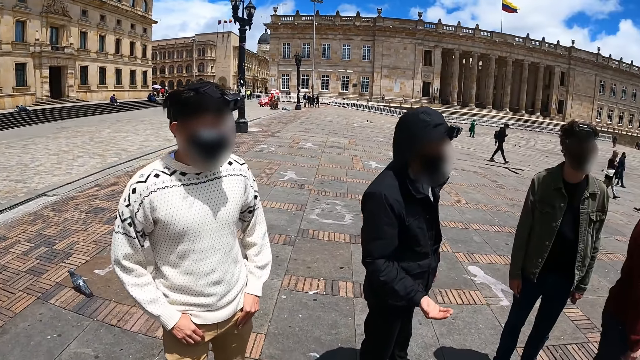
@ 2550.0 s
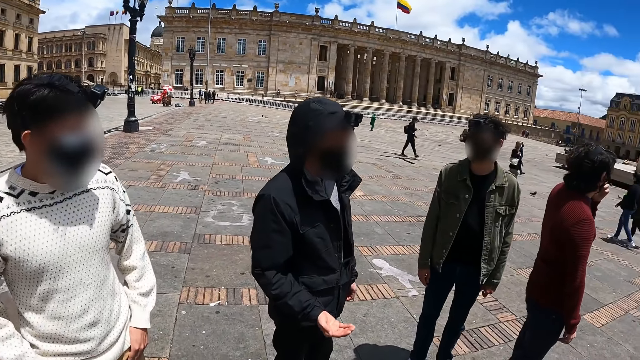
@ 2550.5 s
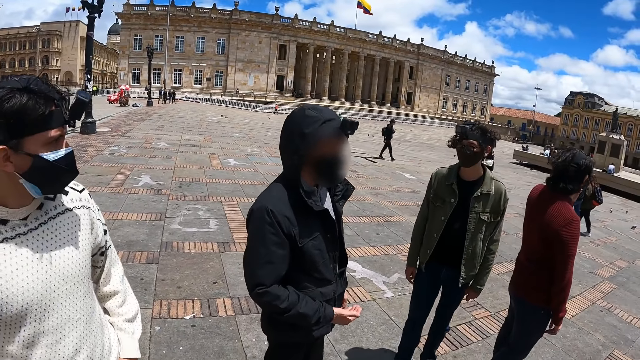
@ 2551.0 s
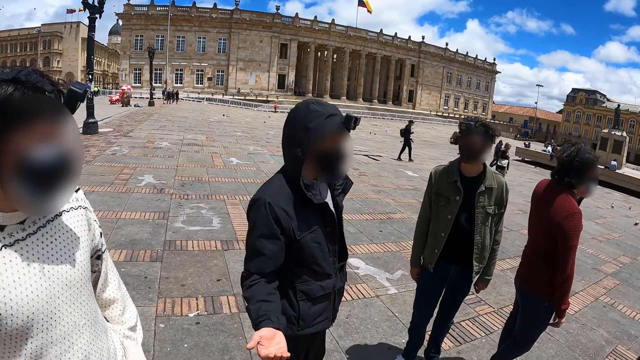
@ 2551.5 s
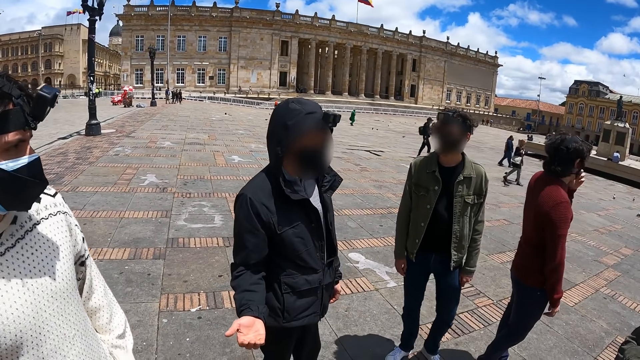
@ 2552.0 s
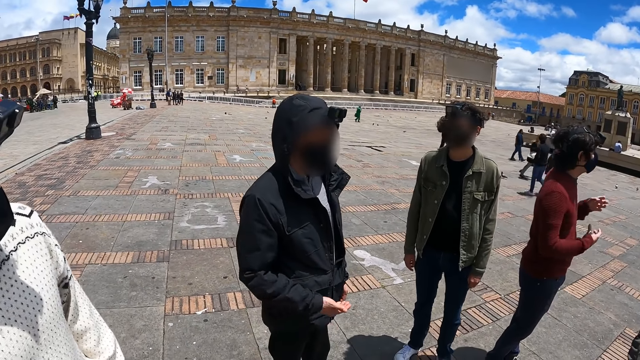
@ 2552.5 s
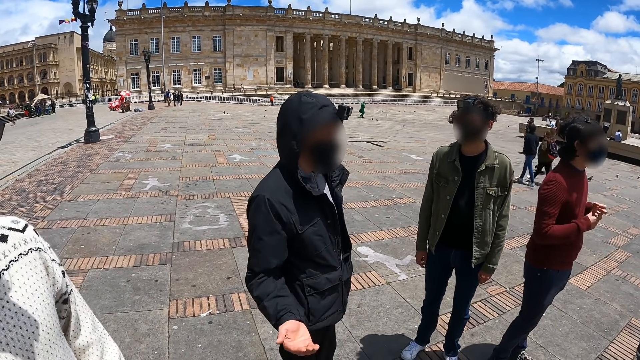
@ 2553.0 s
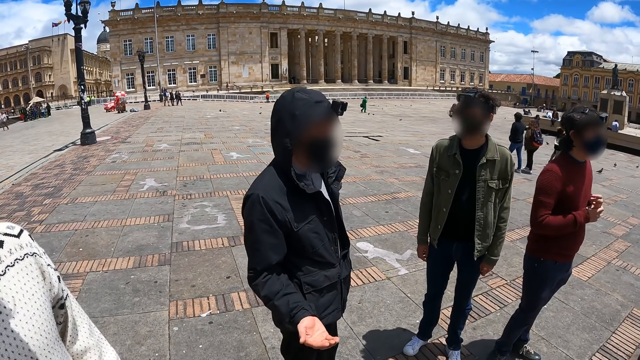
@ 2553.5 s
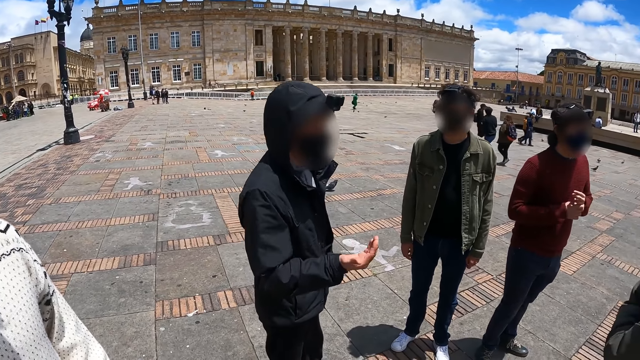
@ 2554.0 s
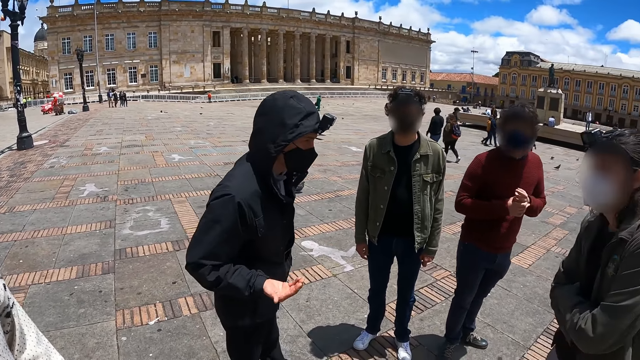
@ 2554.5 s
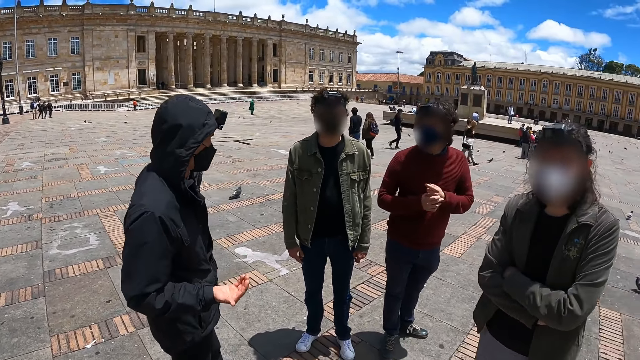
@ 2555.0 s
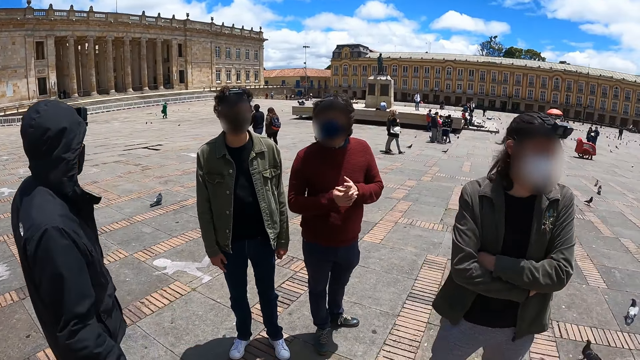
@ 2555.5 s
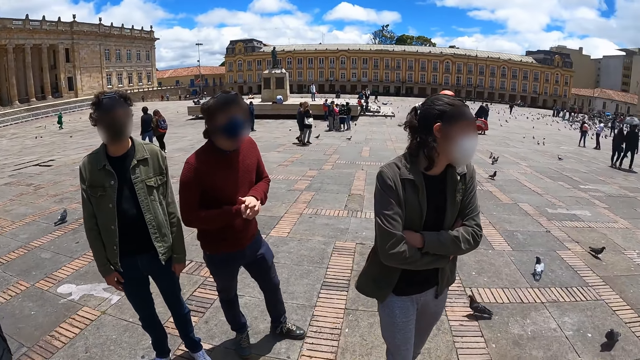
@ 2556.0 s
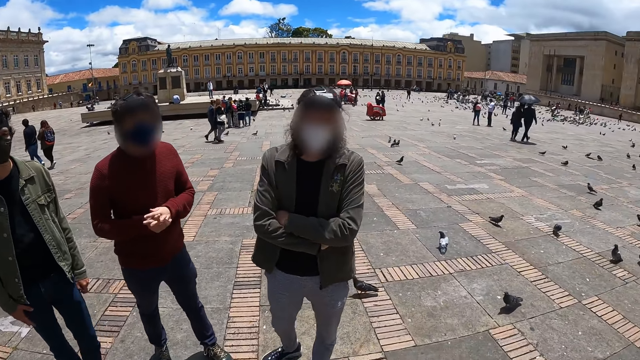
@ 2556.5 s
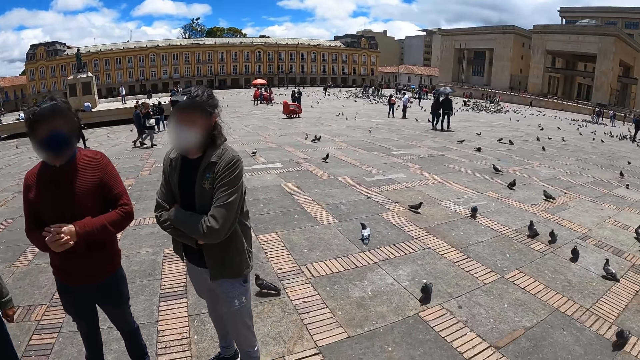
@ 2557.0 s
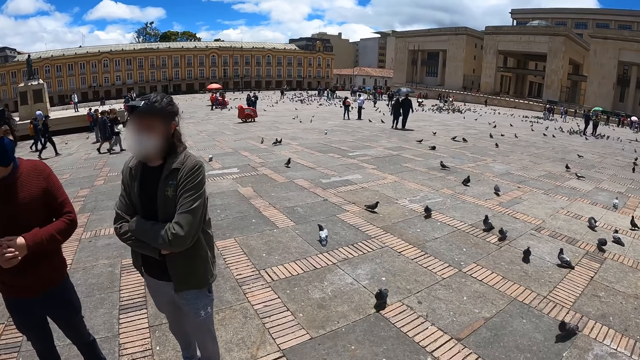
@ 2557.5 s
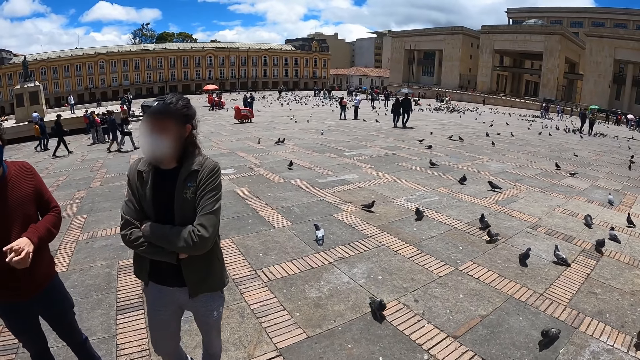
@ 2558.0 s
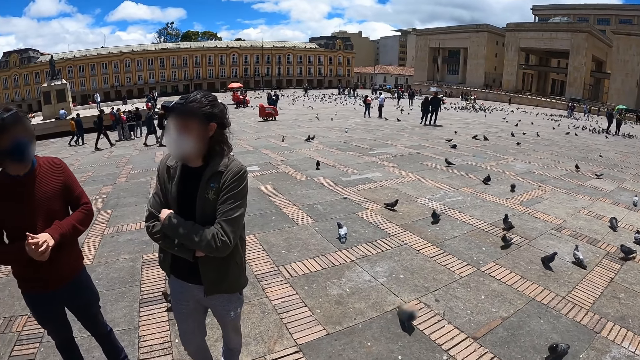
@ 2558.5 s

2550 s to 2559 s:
The camera wearer stands in front of the group. A man interacts with people.

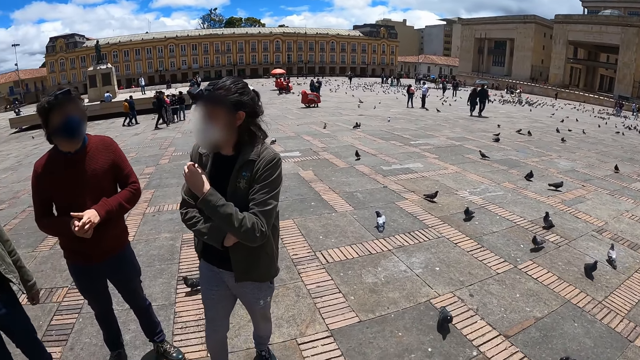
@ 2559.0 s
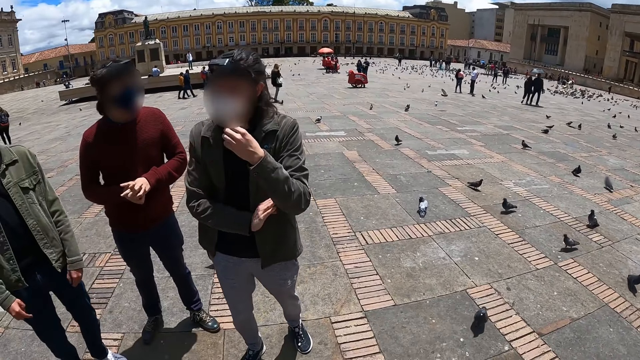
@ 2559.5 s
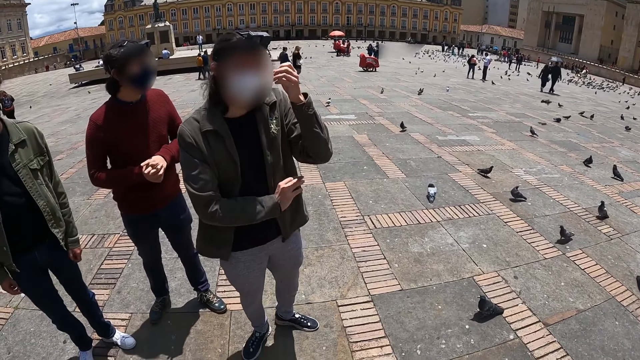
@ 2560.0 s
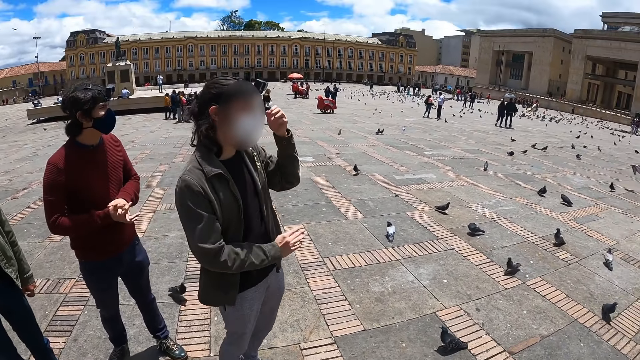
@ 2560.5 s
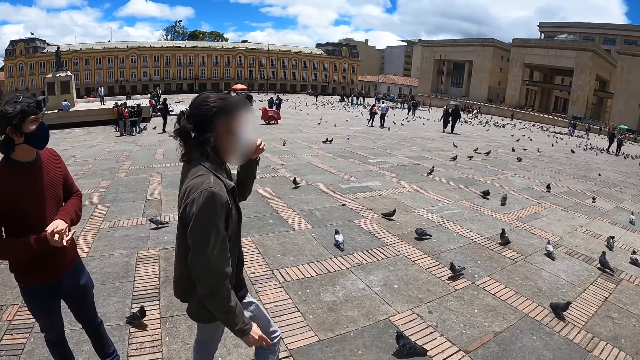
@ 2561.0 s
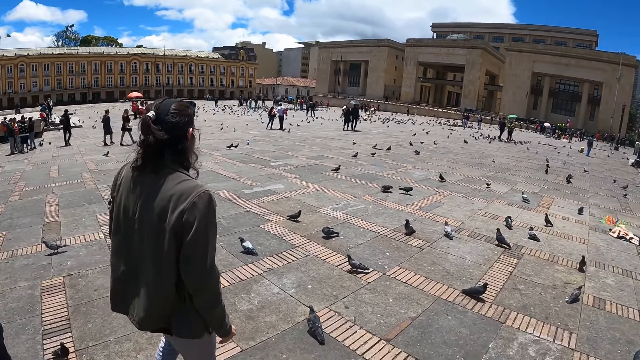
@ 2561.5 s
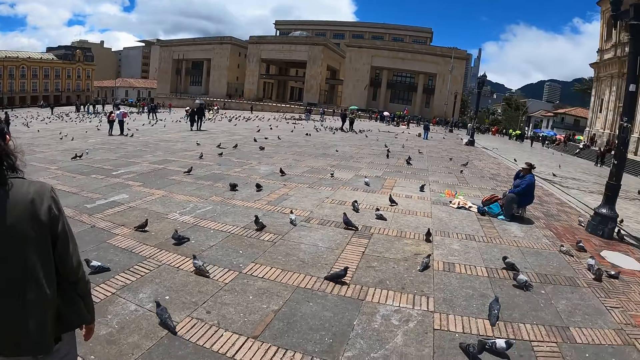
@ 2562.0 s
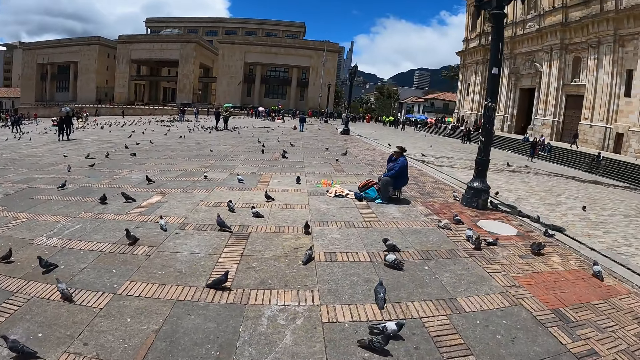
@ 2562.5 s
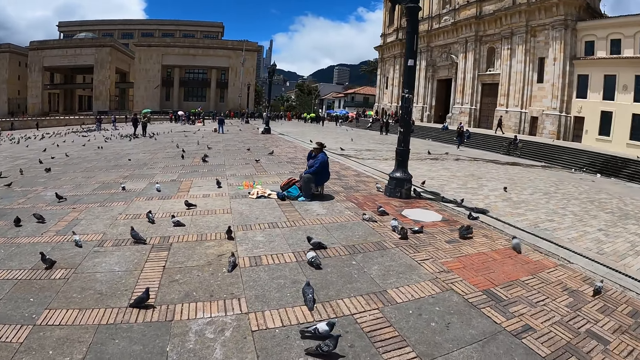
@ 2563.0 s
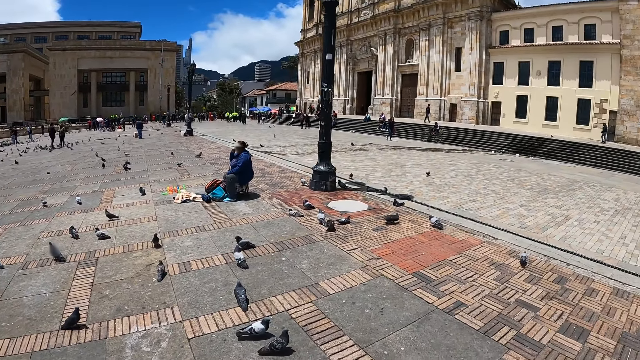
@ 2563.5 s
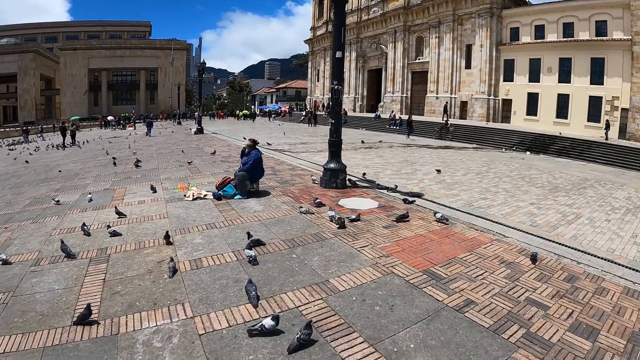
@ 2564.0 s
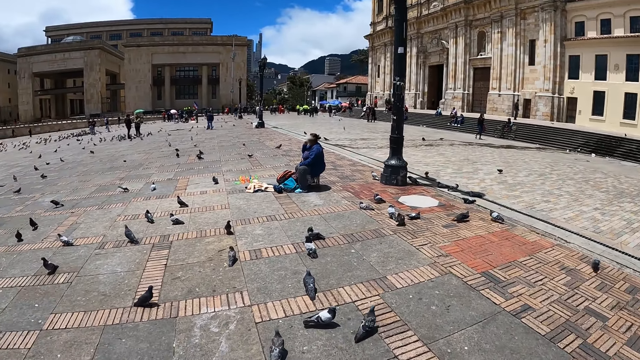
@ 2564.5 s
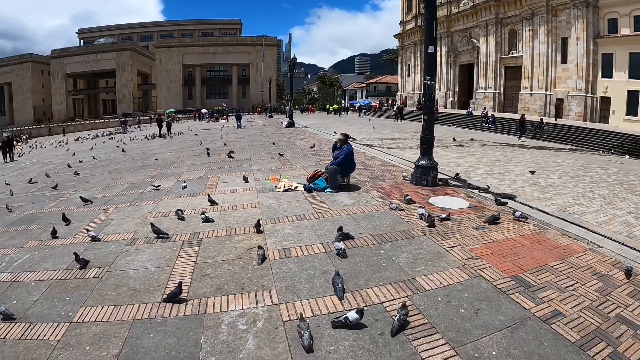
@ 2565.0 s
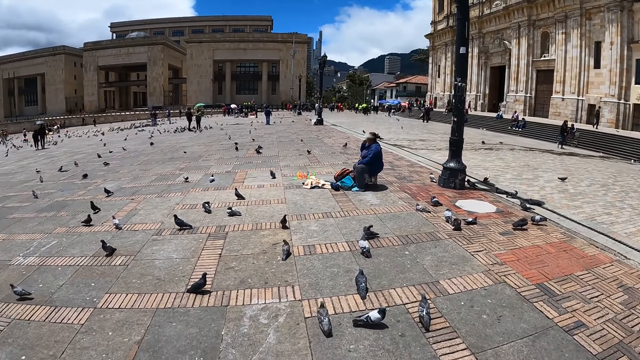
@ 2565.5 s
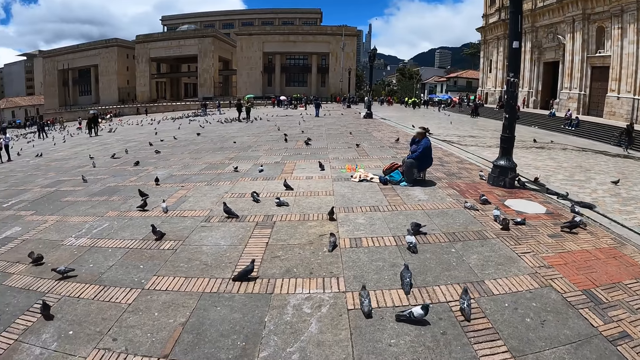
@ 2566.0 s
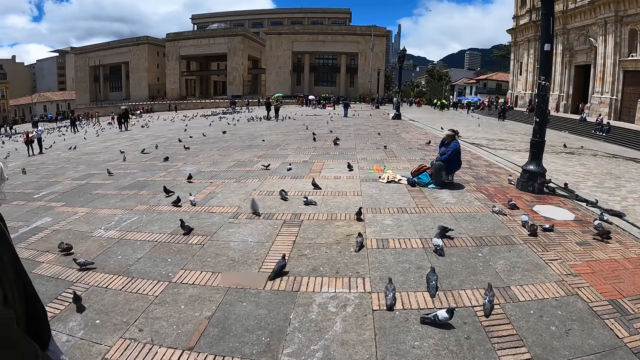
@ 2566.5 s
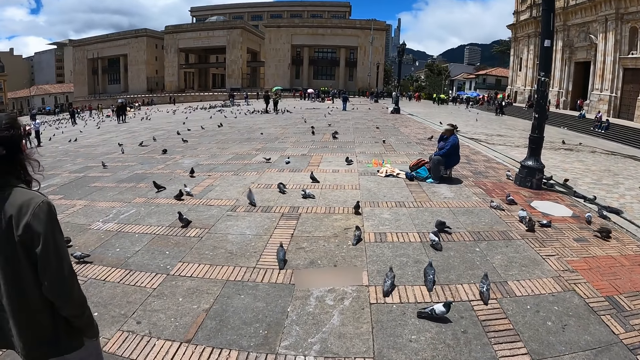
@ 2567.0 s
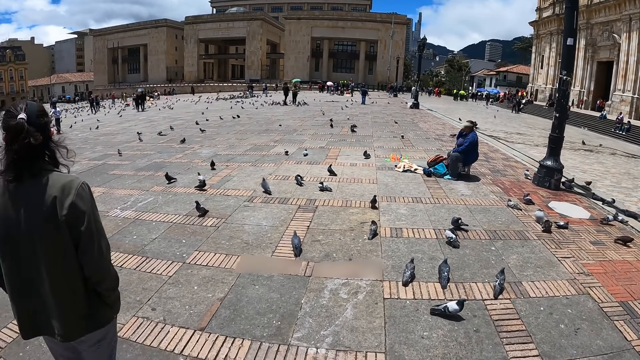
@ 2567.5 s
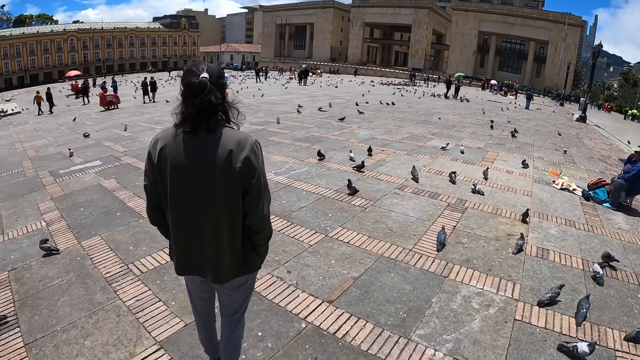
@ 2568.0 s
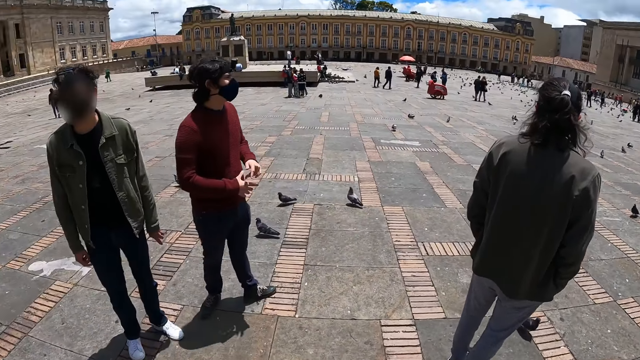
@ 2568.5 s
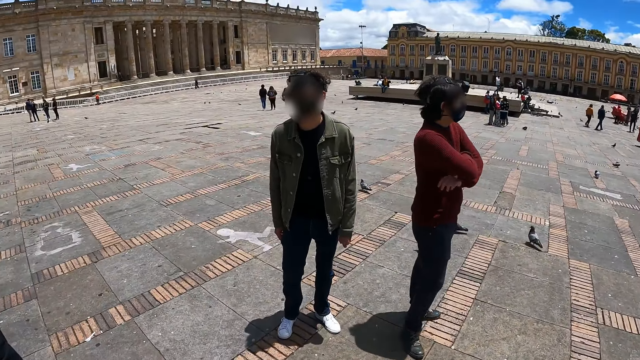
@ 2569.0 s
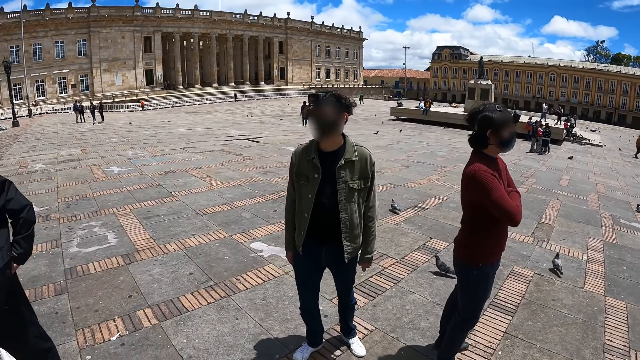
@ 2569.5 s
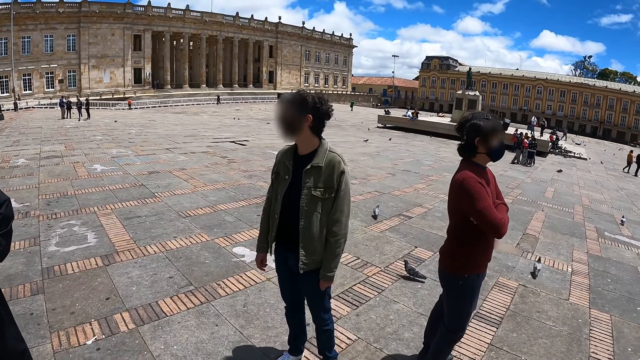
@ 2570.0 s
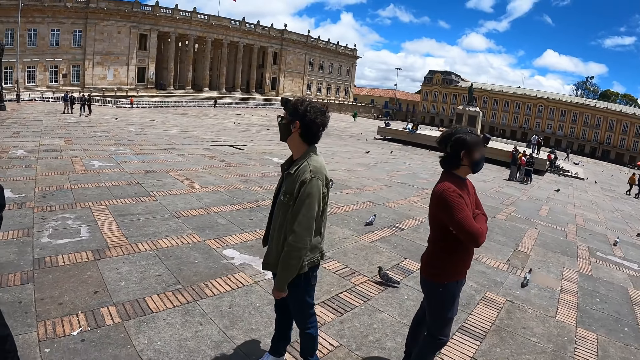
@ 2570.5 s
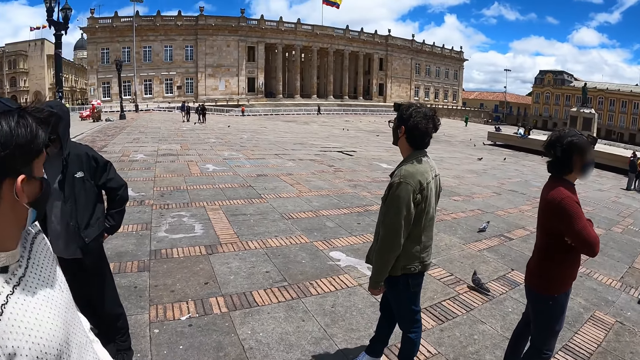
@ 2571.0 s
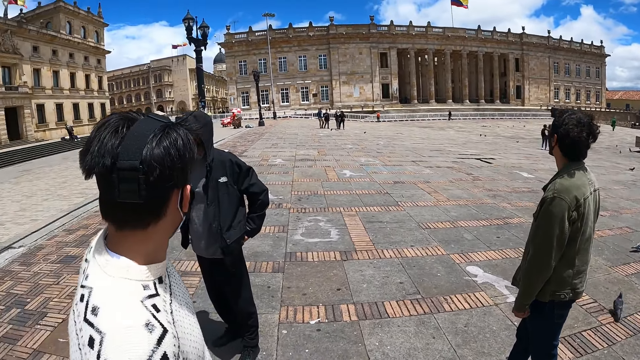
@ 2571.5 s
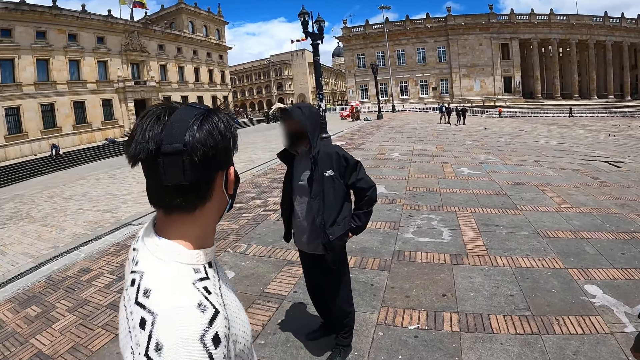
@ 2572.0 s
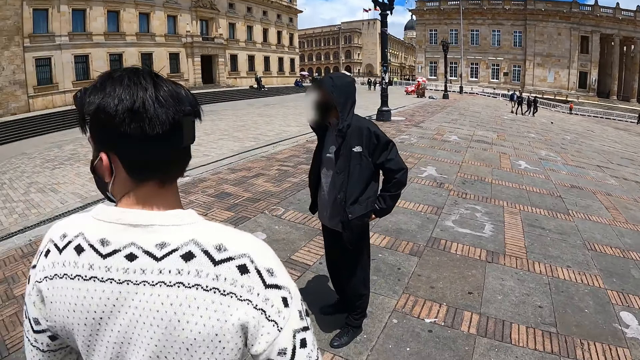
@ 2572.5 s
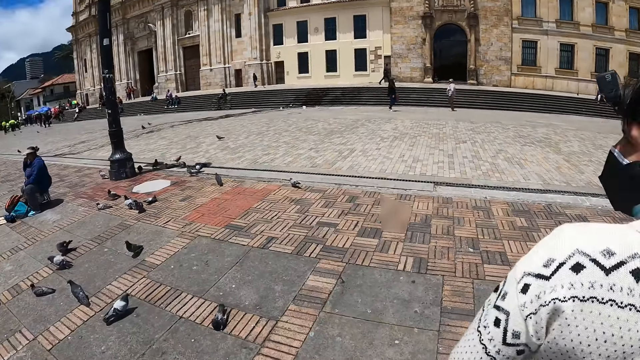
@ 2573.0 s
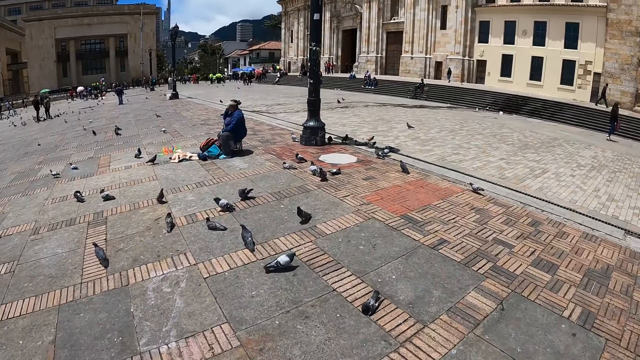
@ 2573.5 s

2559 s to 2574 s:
A man lifts up his left hand. The camera wearer looks around. They look around.
